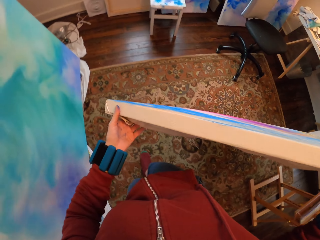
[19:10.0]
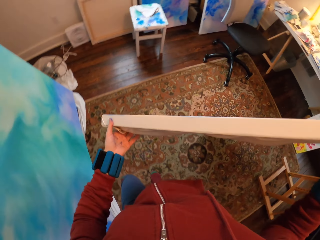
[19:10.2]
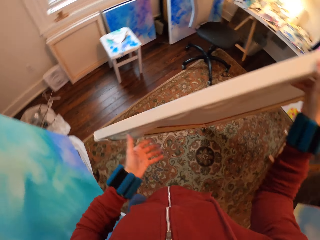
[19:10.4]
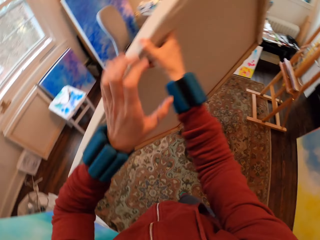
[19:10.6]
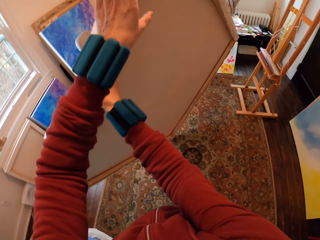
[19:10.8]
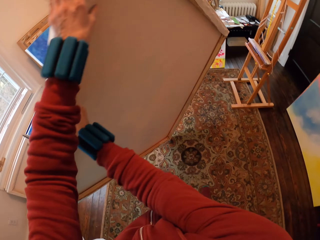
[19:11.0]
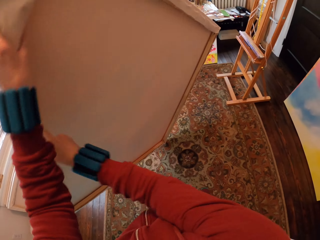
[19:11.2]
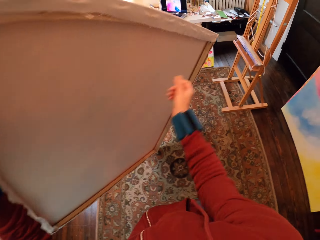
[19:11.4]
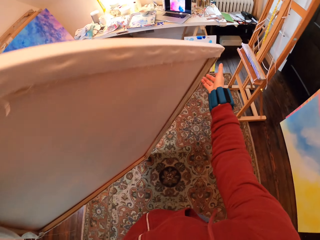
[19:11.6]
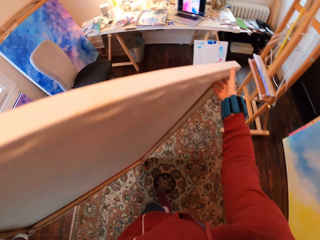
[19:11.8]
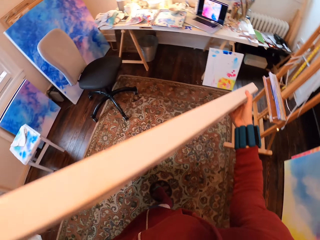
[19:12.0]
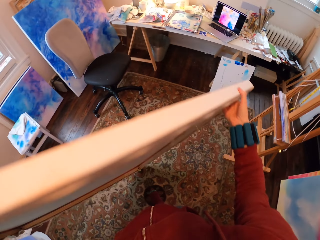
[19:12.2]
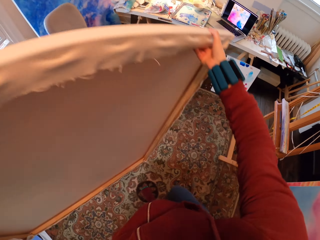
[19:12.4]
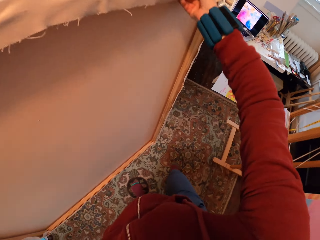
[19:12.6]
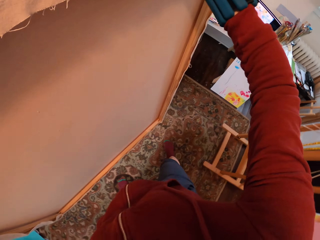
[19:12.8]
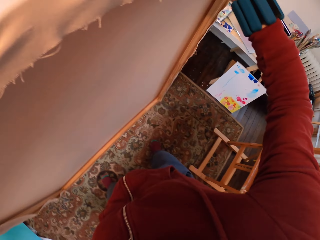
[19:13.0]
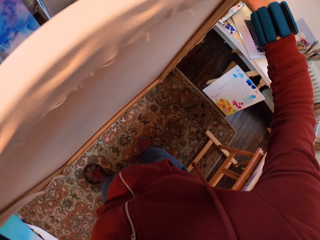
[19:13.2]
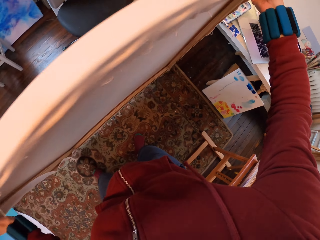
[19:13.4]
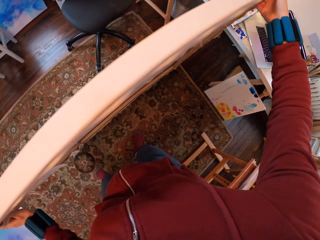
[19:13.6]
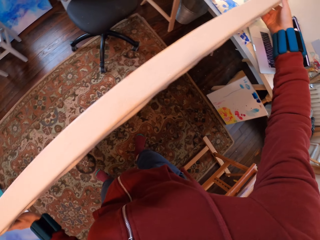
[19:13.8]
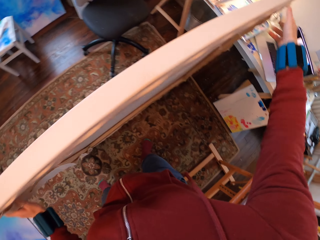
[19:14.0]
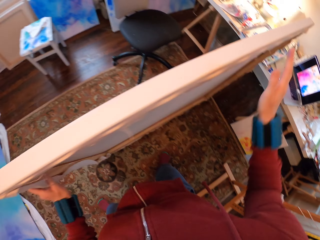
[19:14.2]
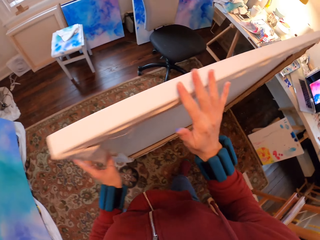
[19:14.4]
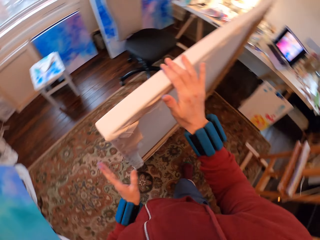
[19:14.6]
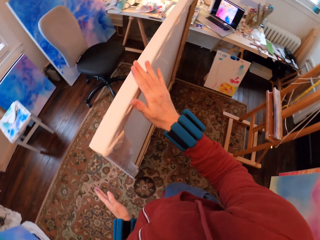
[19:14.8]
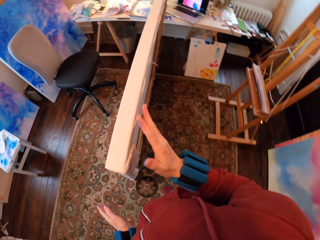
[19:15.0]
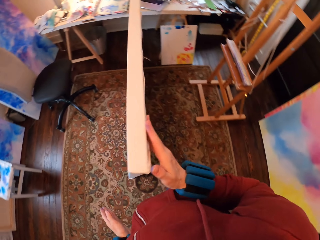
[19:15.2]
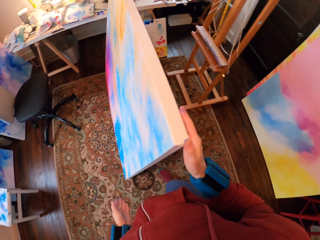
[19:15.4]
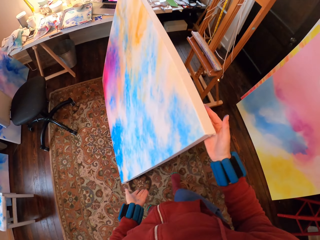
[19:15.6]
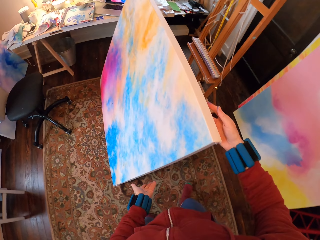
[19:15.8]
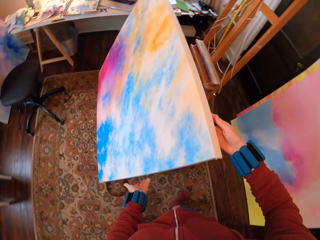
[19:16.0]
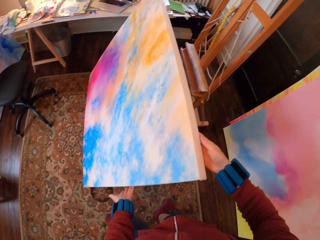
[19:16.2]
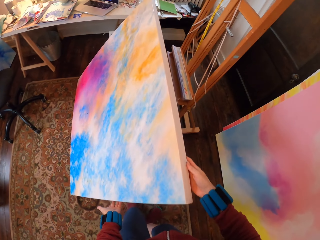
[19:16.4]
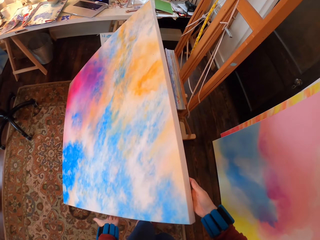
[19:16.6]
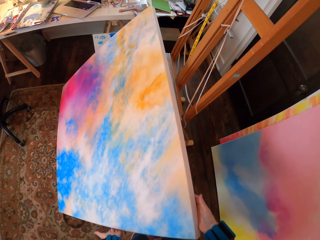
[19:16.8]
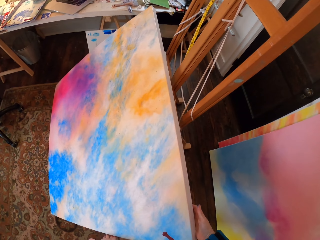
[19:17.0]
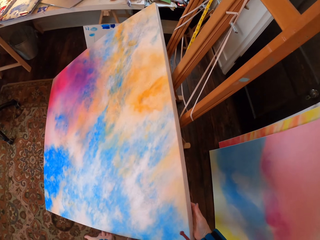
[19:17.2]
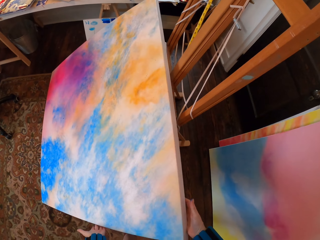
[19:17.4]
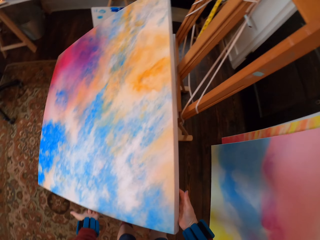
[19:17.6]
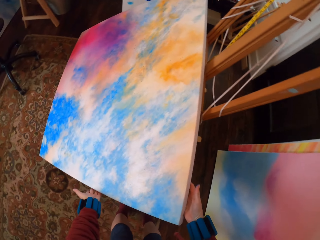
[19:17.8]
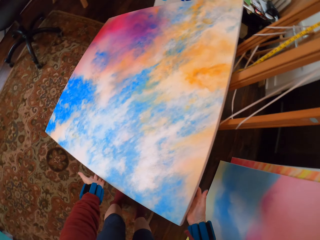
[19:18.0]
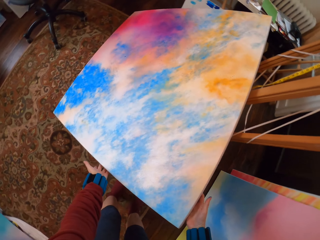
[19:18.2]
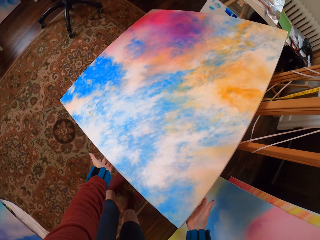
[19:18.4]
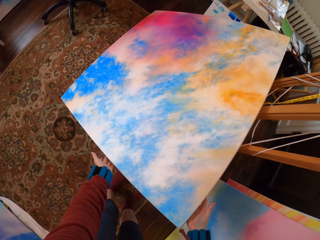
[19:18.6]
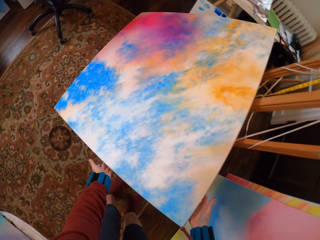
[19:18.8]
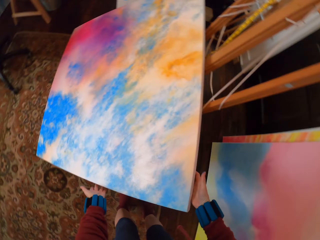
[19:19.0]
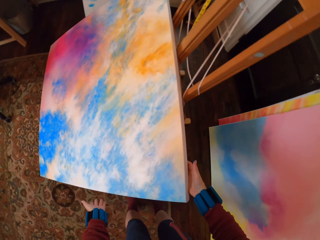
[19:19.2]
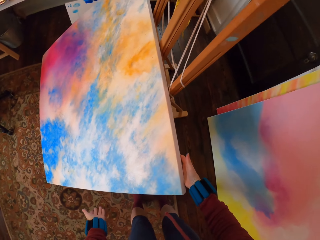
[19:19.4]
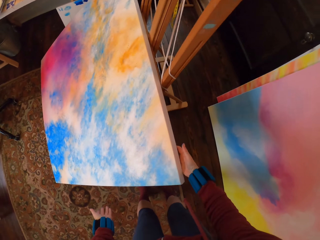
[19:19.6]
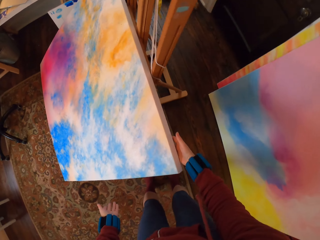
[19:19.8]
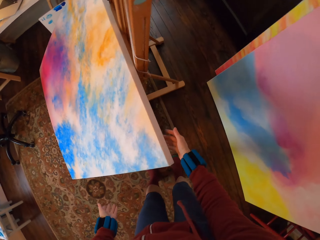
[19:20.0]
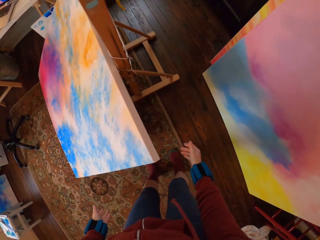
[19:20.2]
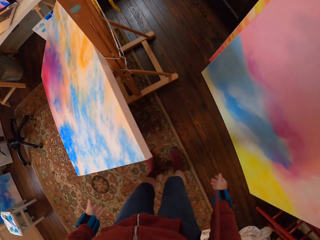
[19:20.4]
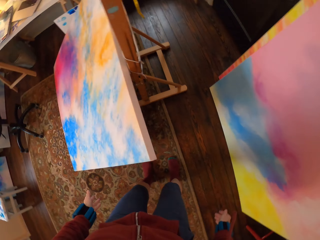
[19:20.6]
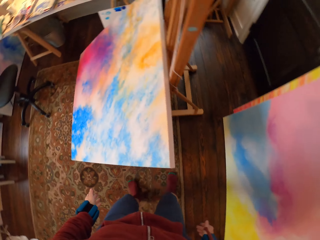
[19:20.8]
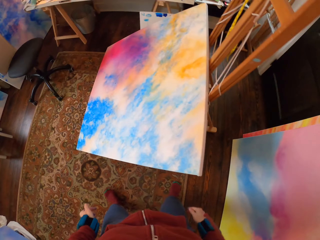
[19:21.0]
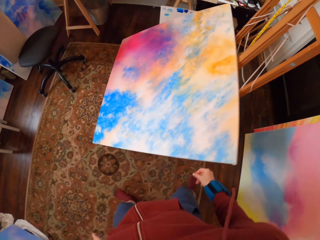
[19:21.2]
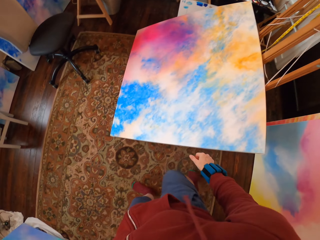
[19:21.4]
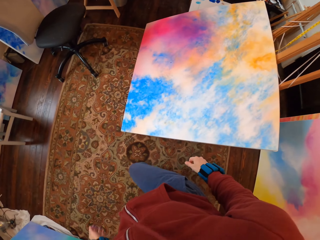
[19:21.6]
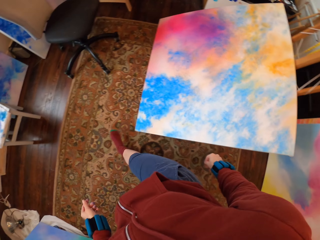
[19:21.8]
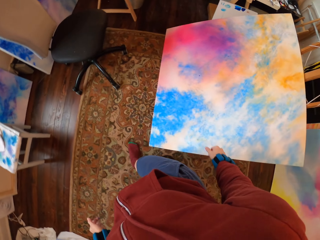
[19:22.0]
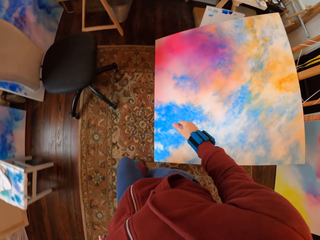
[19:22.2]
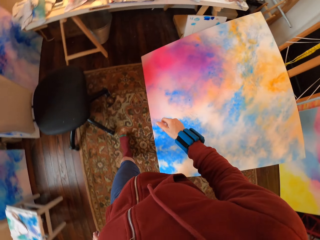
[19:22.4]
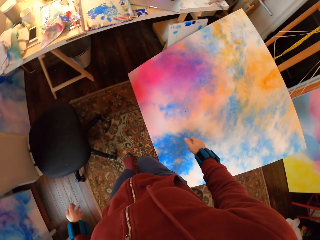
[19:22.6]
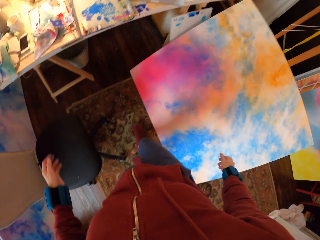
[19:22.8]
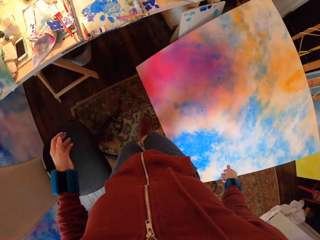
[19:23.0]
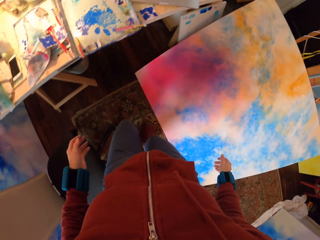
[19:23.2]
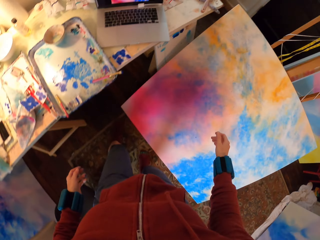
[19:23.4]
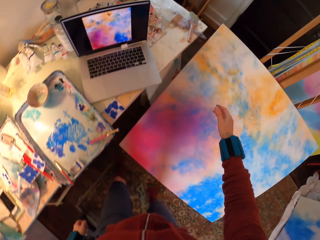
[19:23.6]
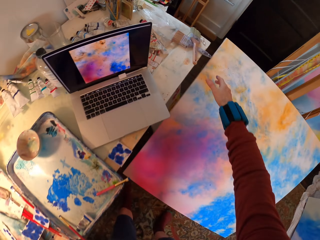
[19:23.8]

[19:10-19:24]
The camera wearer walks around. They place the Masonite board on the stand. They walk around.

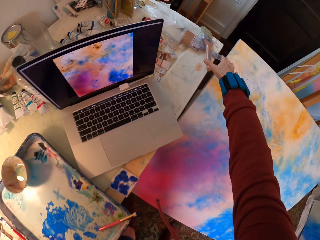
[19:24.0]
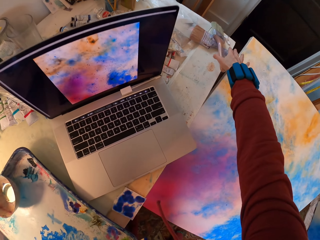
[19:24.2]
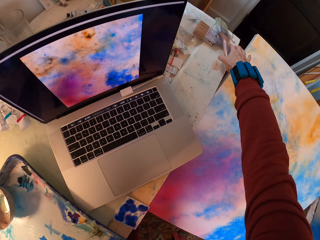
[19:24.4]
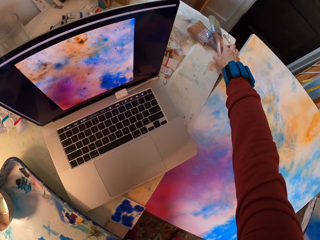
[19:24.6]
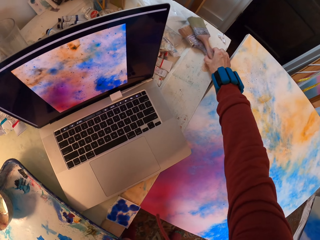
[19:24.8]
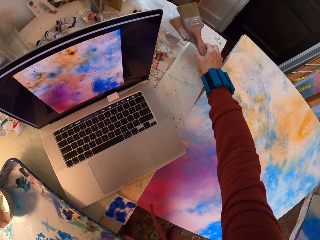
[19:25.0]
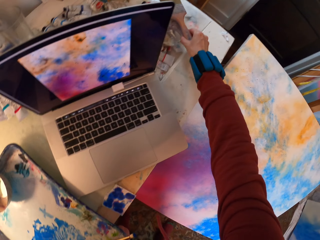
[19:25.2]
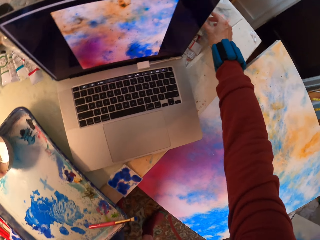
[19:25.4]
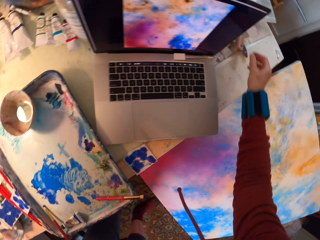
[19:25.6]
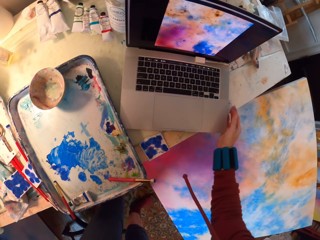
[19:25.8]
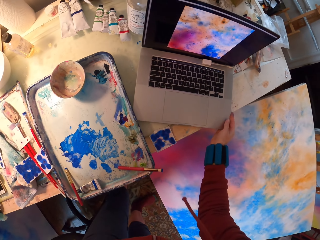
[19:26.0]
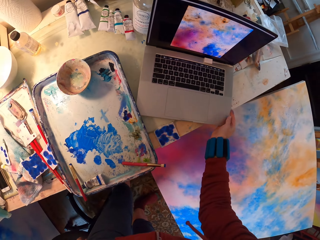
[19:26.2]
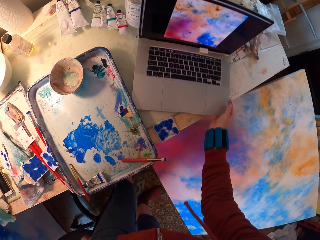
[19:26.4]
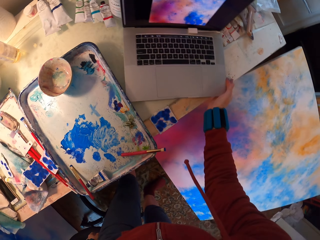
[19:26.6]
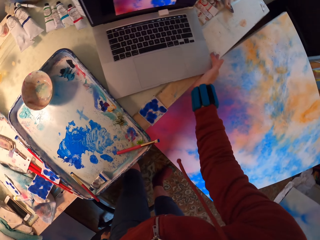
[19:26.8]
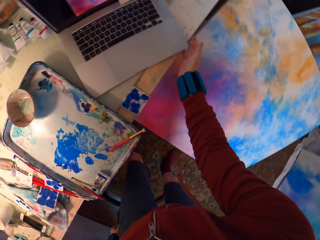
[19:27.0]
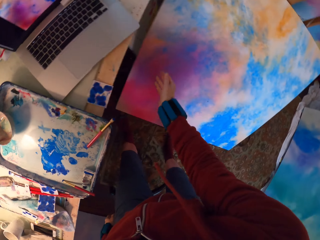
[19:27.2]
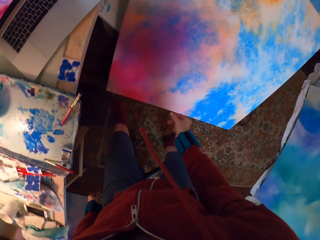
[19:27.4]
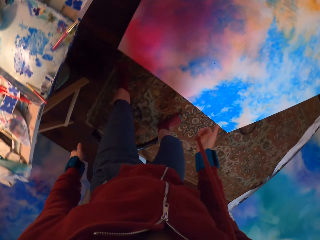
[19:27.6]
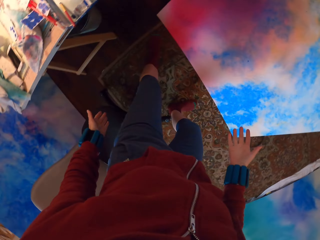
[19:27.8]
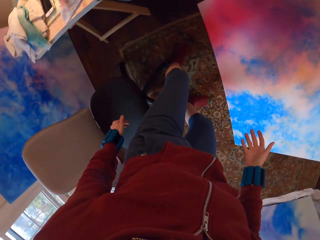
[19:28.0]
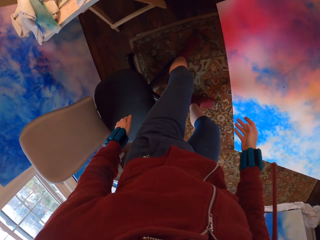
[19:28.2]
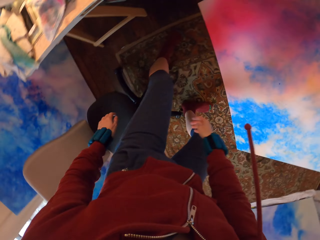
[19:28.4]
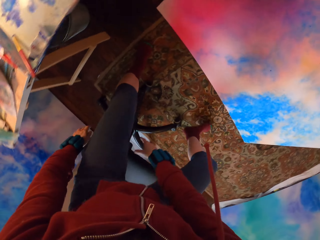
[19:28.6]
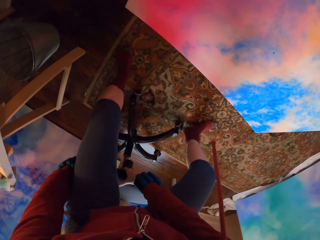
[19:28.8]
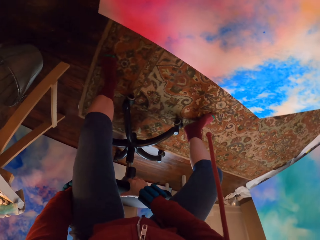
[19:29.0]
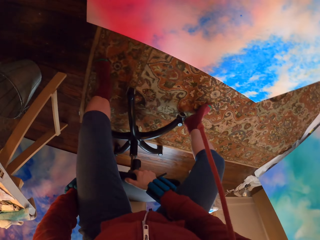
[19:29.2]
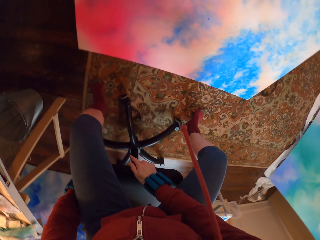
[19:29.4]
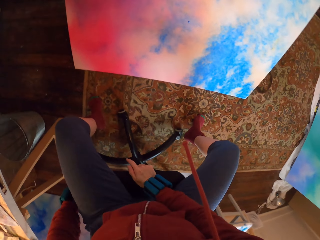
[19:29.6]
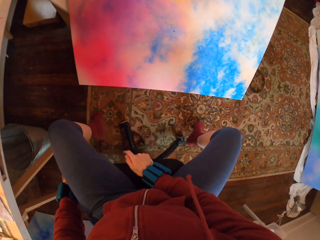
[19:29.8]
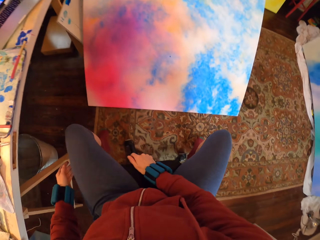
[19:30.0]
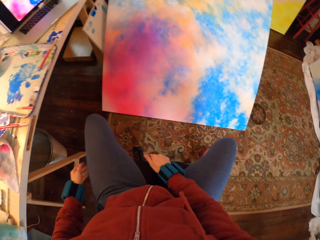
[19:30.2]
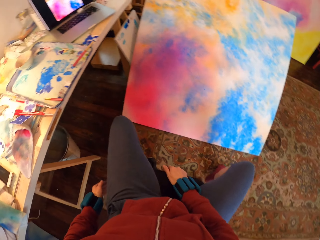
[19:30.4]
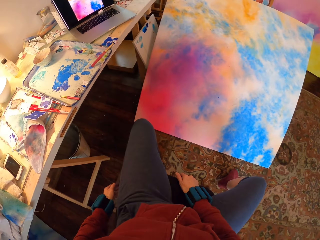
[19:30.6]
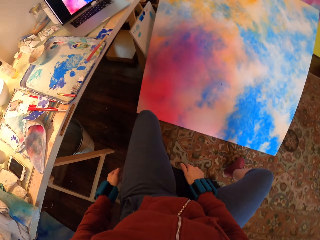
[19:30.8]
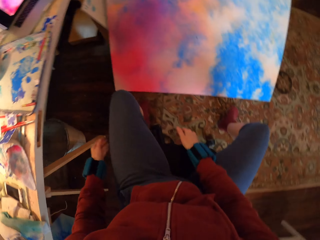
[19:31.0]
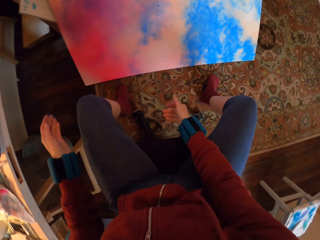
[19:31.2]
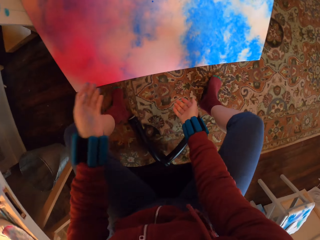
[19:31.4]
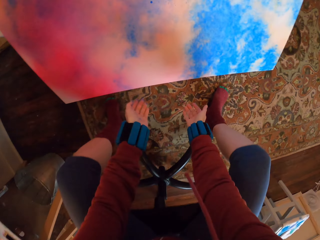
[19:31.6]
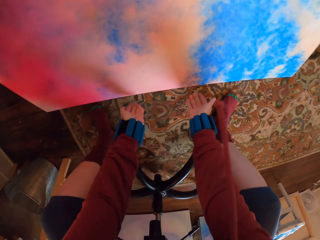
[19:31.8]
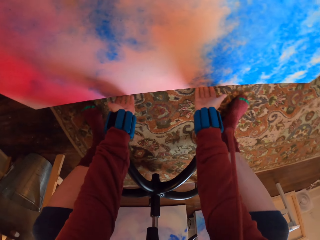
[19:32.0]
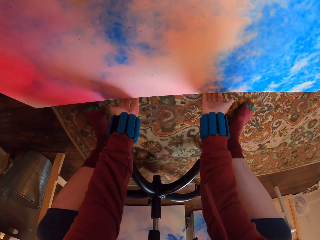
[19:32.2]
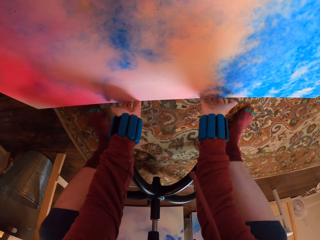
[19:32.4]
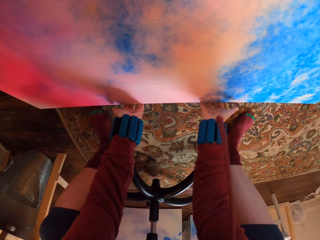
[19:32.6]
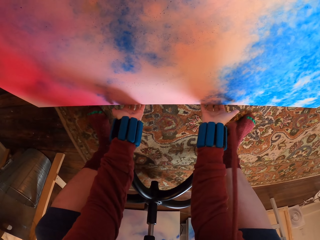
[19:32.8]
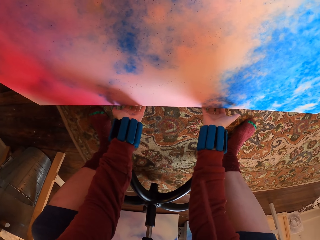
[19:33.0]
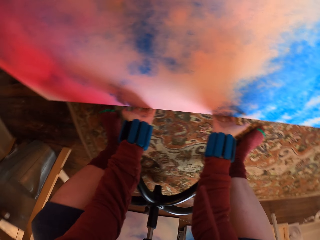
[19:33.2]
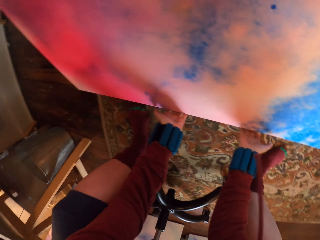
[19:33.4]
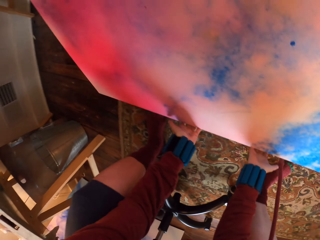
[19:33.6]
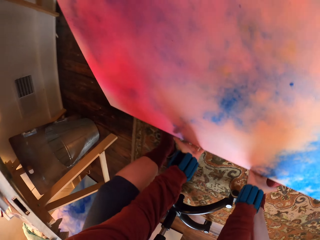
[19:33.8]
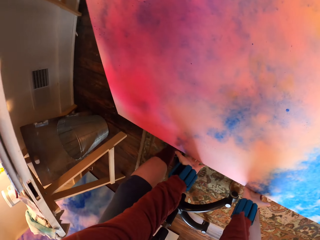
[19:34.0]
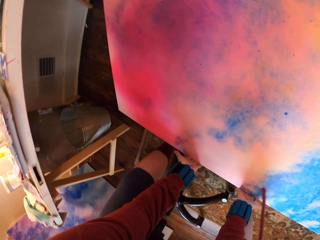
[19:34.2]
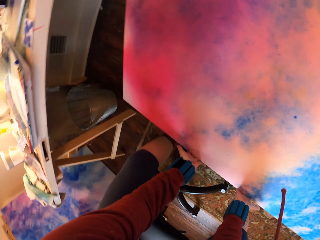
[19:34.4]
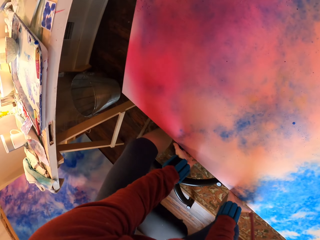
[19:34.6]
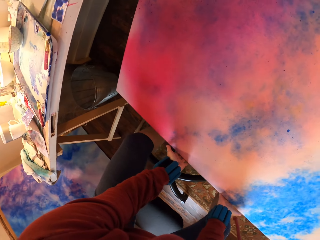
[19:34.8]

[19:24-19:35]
The camera wearer moves the paint brushes. They push the laptop. They sit on the chair. They pick up the Masonite board from the floor.
